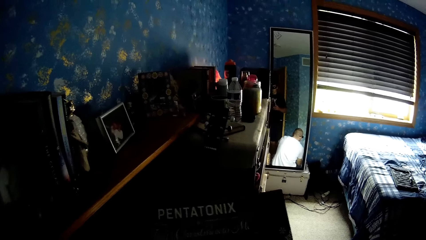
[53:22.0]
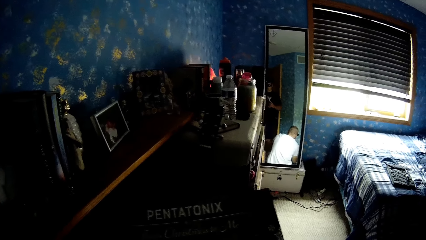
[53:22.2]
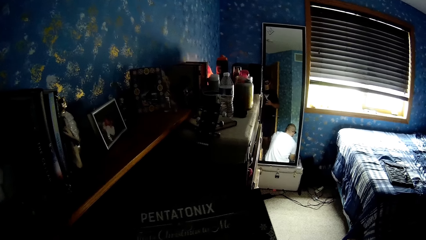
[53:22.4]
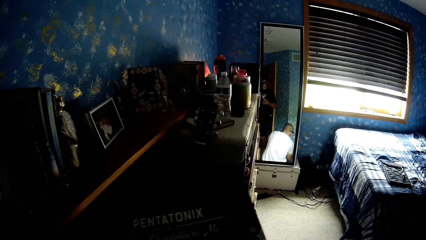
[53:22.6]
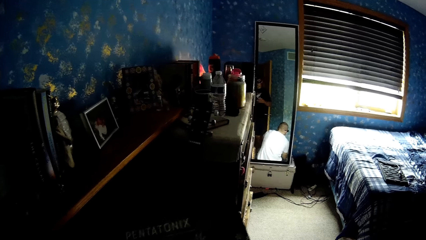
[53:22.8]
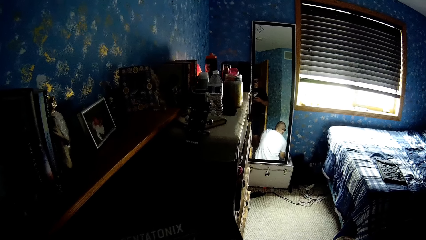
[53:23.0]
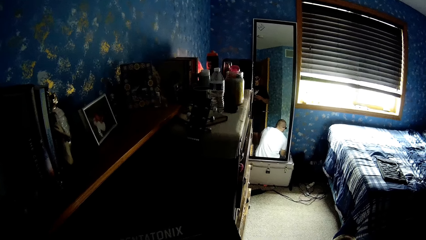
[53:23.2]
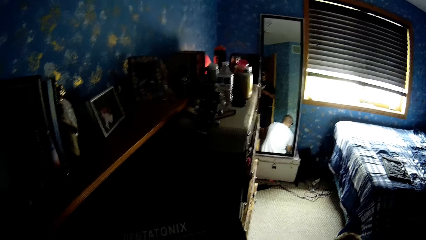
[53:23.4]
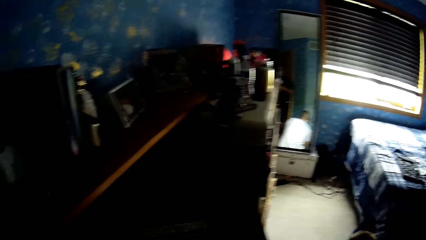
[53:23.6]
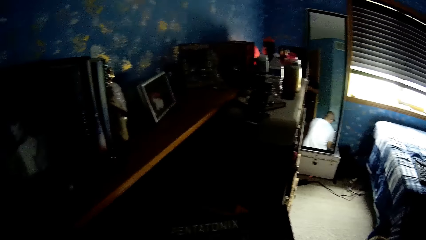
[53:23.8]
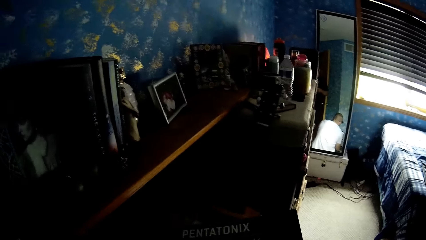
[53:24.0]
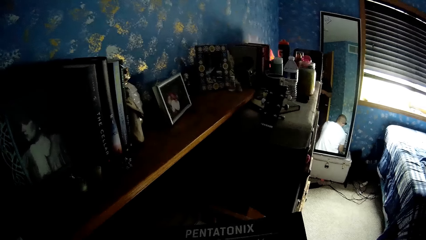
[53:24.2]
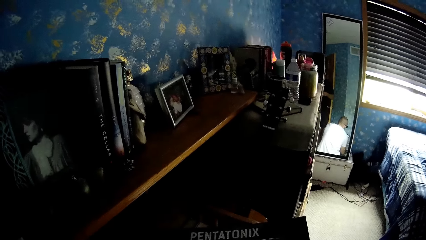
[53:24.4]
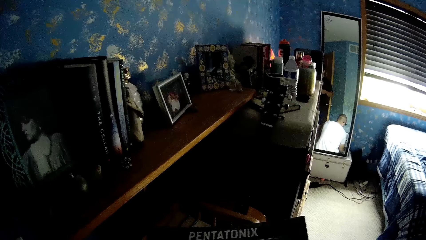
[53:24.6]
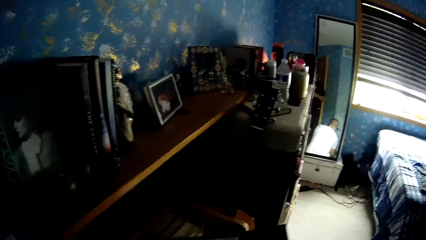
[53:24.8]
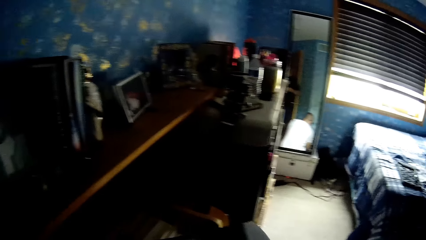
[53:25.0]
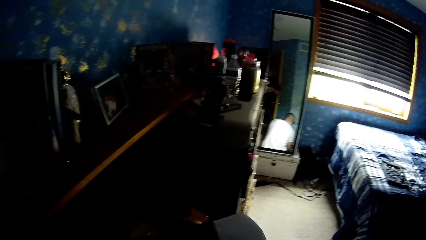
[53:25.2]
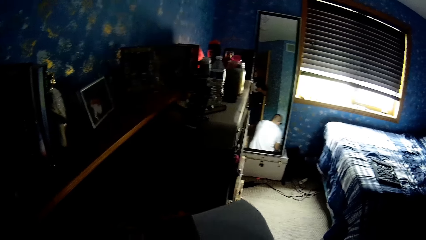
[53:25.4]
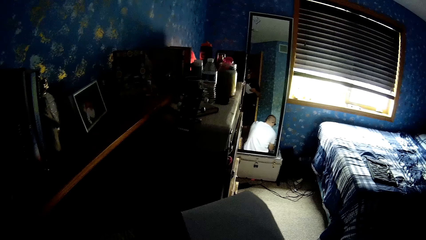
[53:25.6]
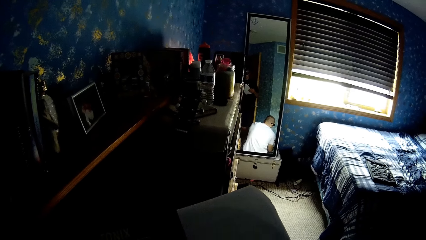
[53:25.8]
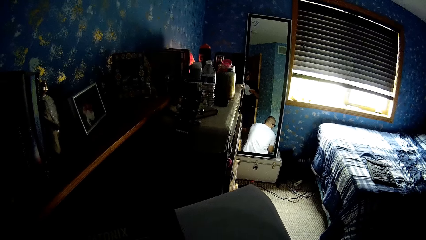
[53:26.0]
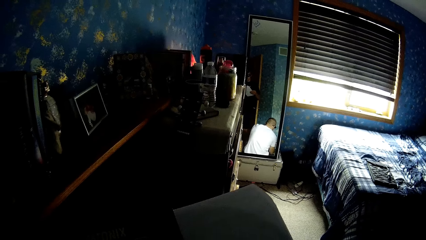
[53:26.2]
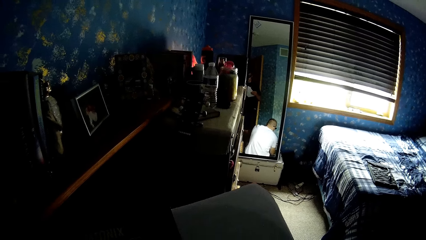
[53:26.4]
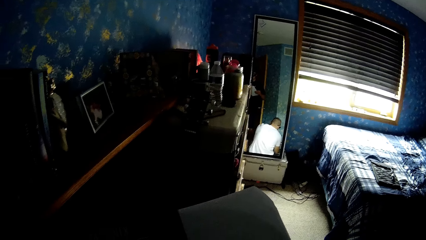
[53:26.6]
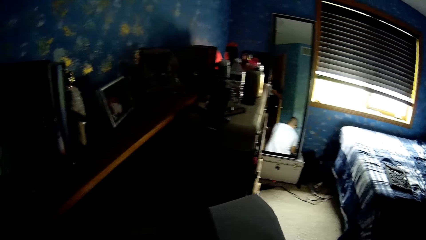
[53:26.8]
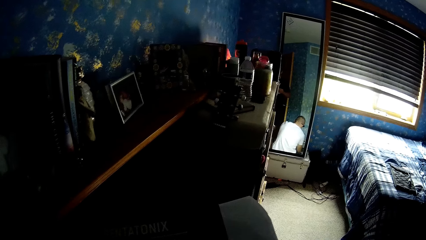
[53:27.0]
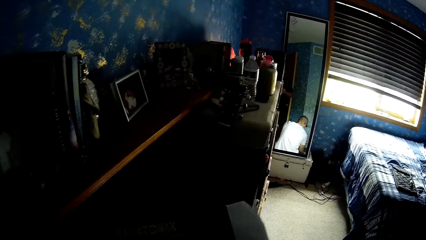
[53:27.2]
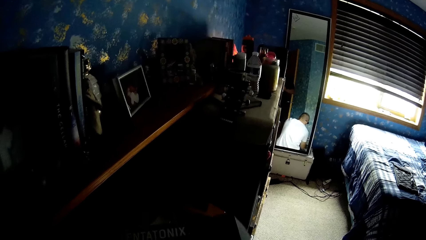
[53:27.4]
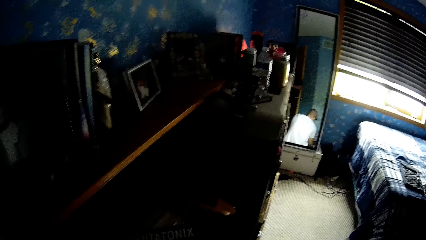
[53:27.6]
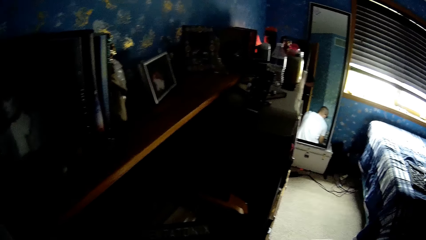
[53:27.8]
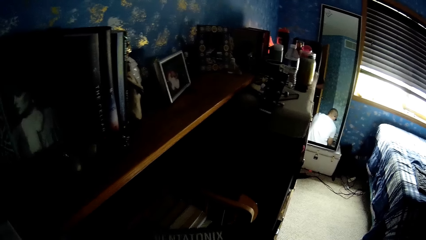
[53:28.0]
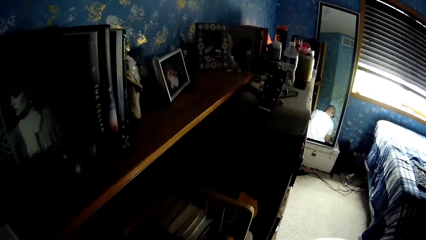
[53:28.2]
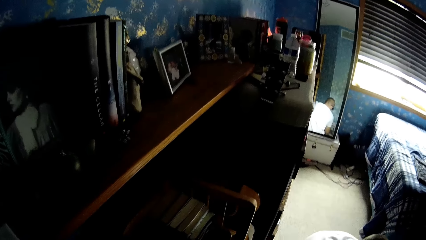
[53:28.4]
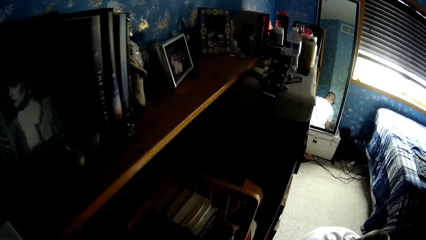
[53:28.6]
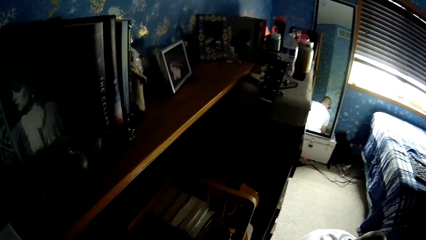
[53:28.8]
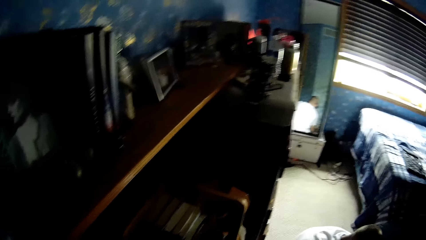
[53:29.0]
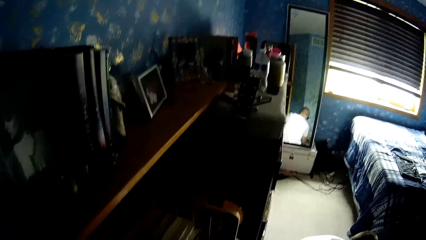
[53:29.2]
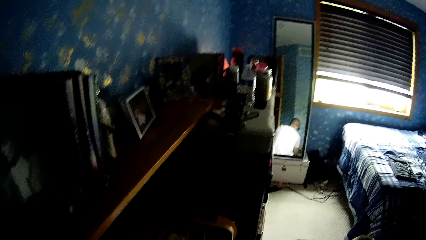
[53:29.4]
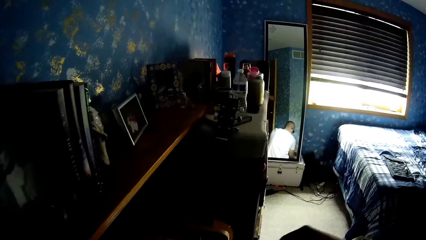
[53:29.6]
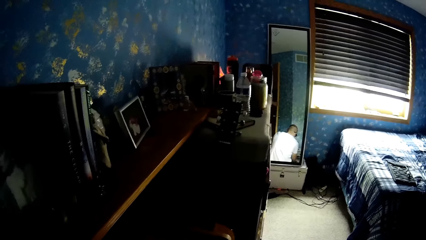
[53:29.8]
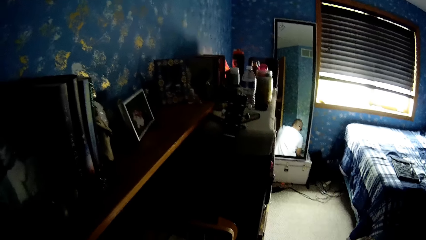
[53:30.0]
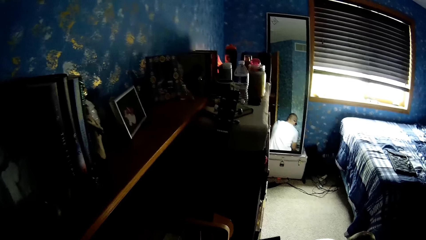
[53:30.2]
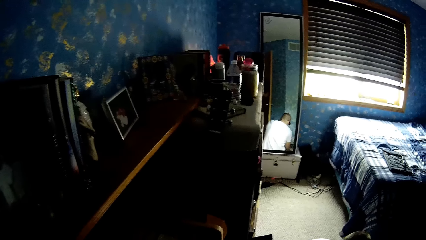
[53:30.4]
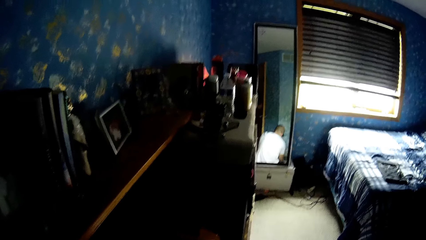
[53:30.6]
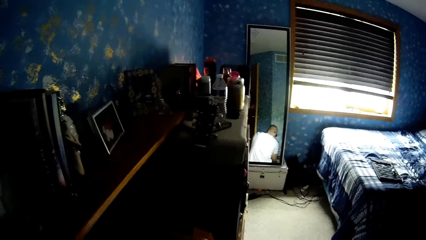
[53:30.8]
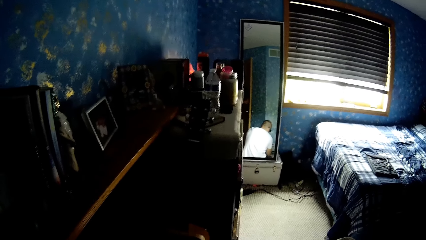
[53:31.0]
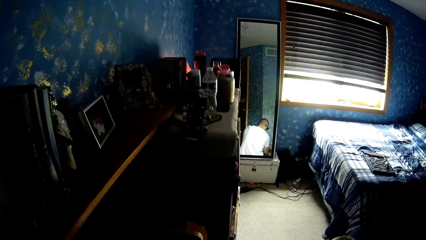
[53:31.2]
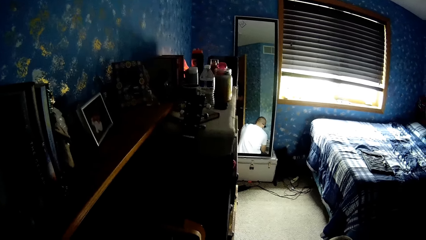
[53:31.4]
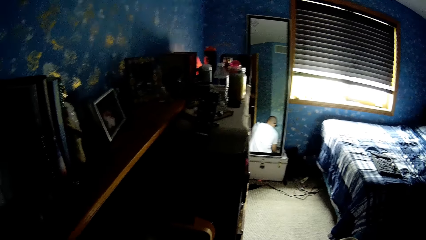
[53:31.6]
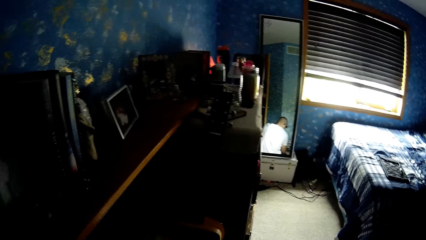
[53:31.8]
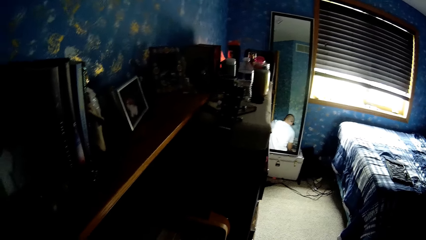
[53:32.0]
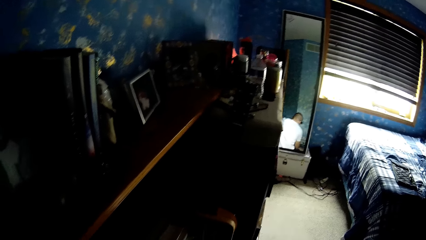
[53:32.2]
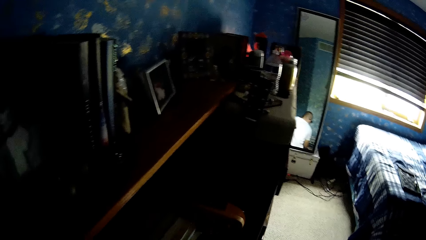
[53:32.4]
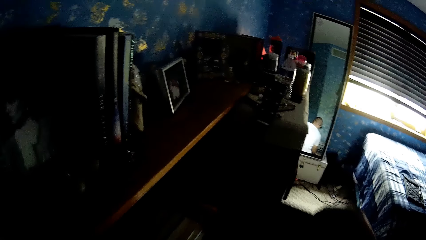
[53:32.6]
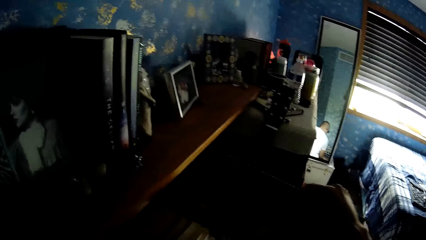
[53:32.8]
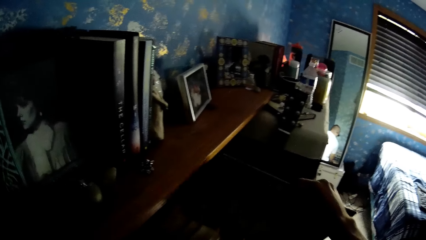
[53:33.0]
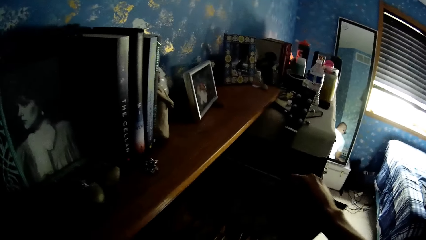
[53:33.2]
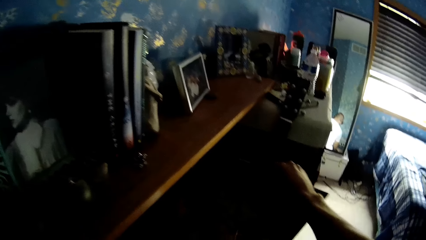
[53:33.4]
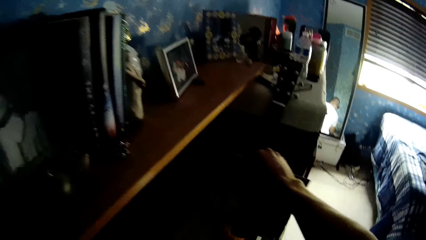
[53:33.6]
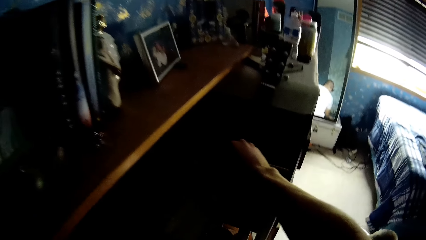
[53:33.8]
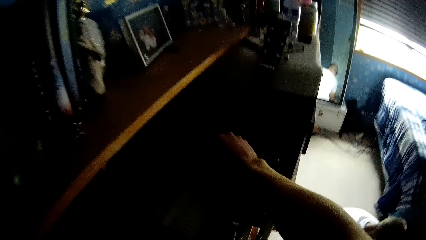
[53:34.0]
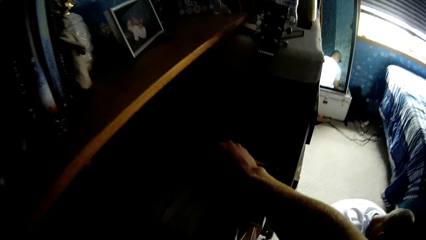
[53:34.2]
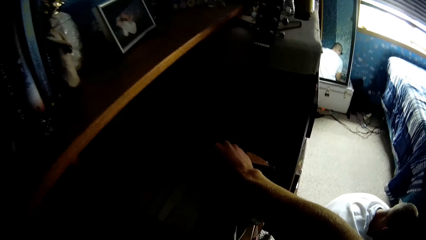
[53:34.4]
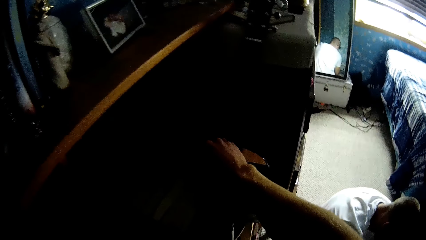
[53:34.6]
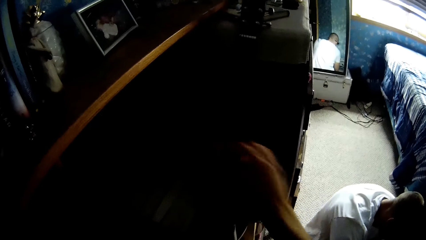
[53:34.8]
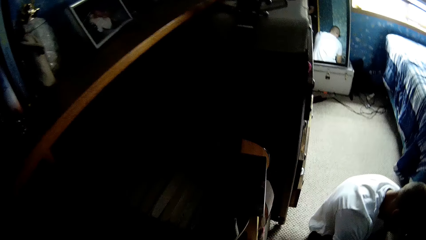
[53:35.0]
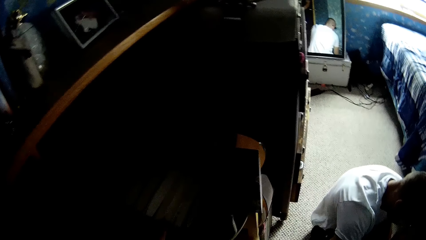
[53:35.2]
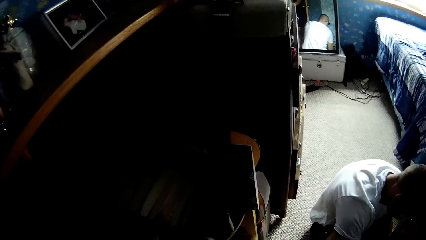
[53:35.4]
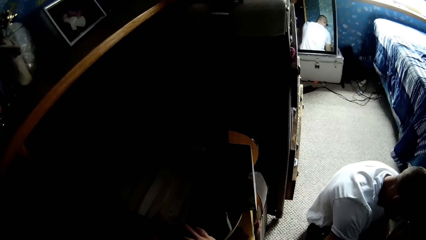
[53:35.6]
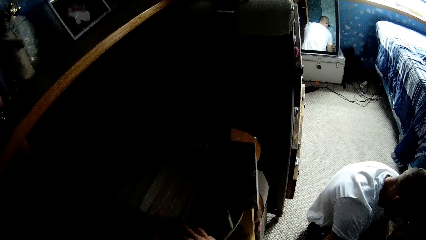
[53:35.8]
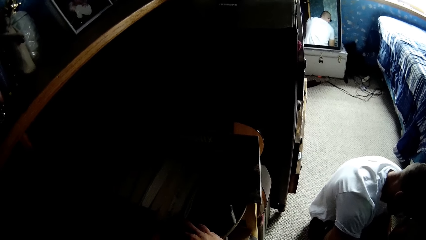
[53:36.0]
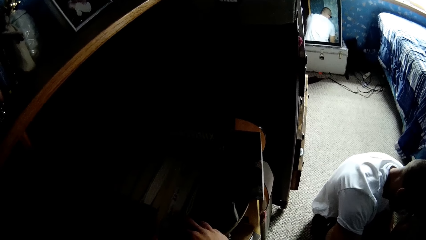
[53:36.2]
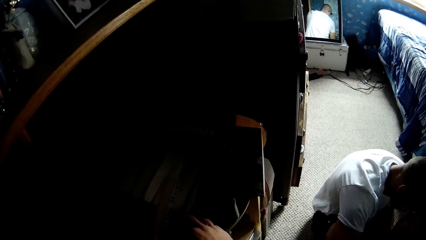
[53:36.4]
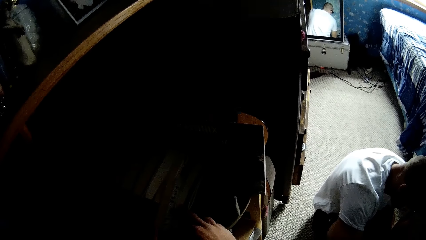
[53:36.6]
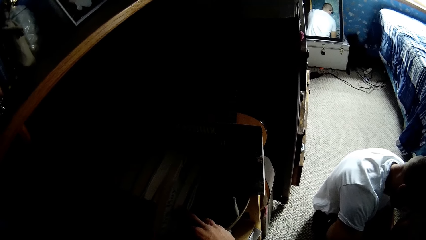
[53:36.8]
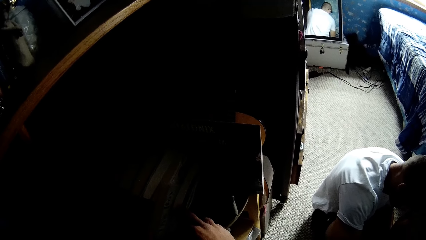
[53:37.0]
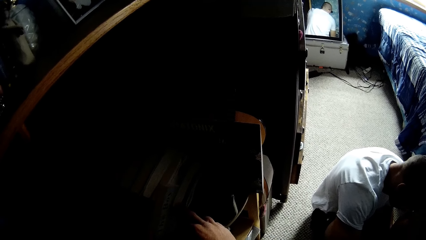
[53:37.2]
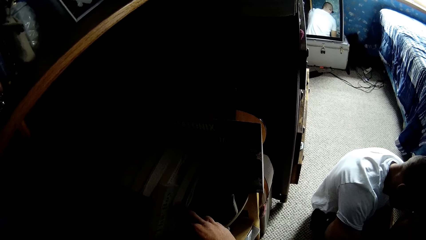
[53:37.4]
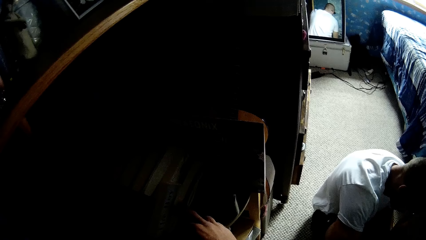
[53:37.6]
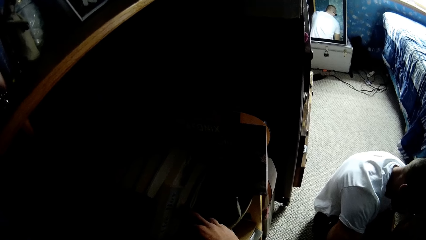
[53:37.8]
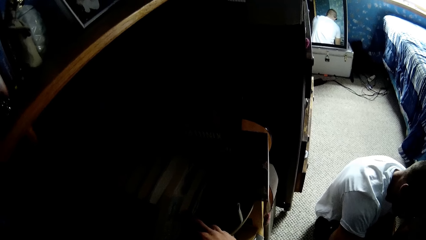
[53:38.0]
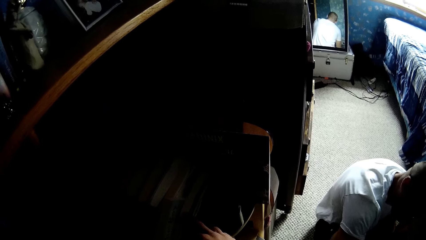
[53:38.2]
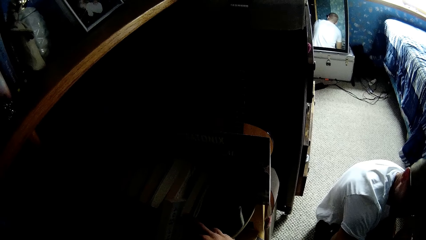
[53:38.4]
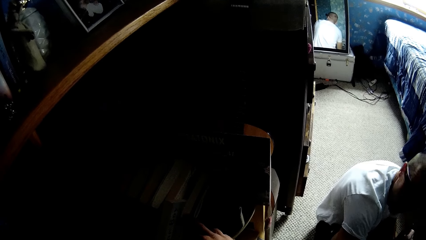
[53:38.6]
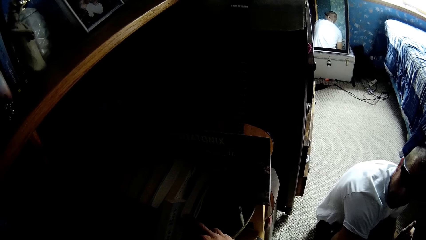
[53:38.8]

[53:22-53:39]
The camera wearer reads the book. They hold a paper. They read the book. They place the book on the shelf.
